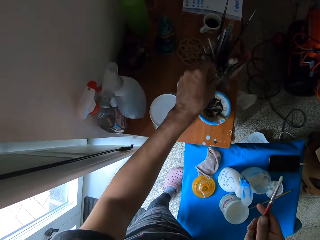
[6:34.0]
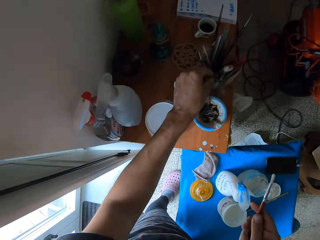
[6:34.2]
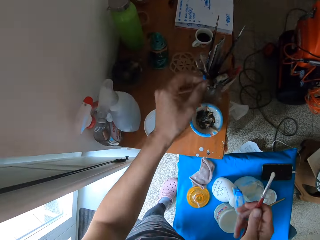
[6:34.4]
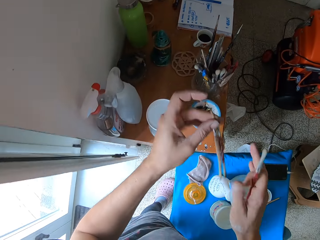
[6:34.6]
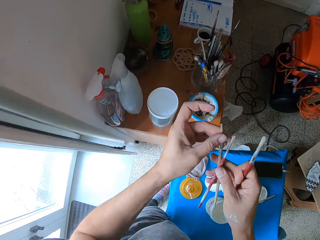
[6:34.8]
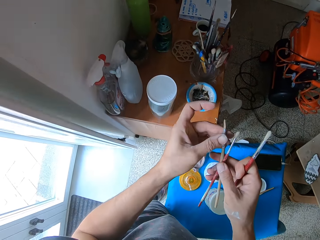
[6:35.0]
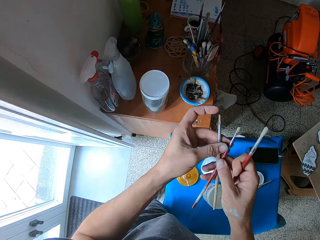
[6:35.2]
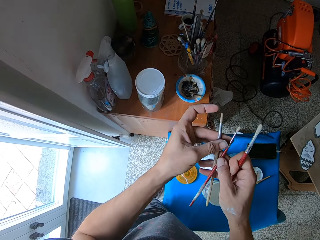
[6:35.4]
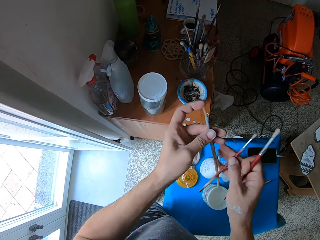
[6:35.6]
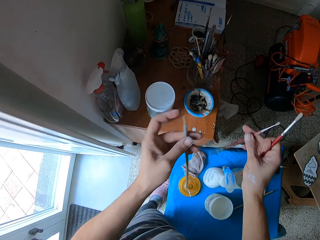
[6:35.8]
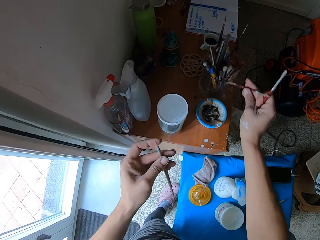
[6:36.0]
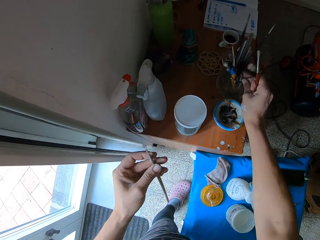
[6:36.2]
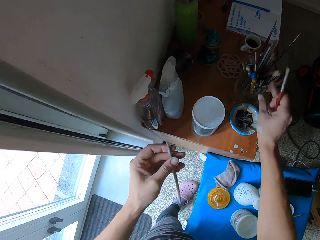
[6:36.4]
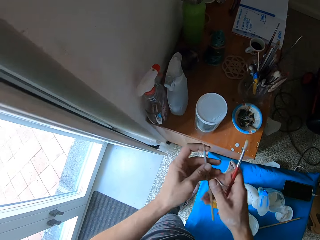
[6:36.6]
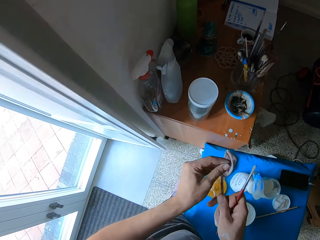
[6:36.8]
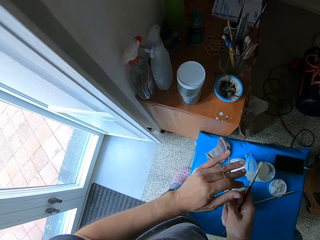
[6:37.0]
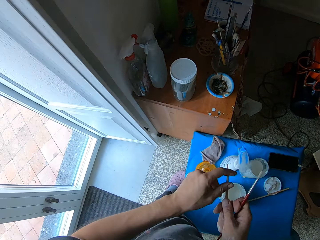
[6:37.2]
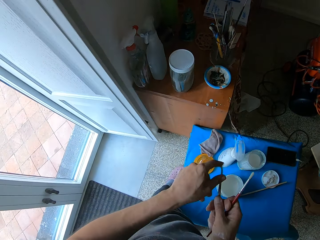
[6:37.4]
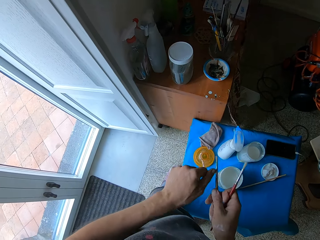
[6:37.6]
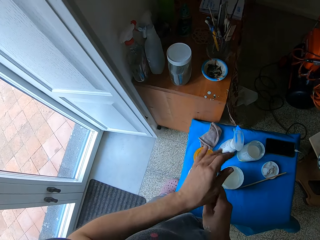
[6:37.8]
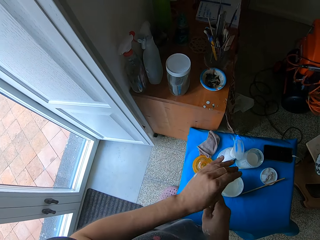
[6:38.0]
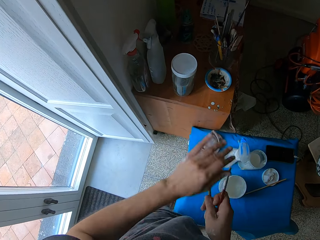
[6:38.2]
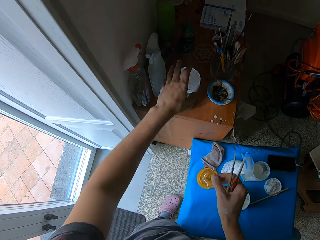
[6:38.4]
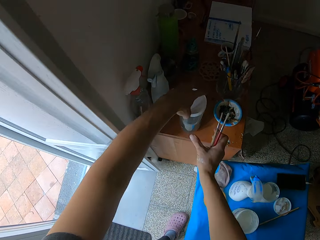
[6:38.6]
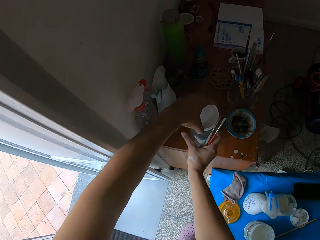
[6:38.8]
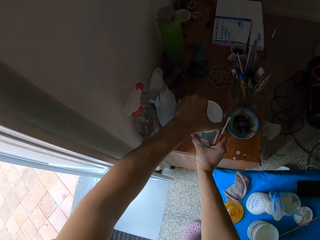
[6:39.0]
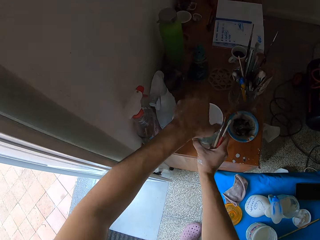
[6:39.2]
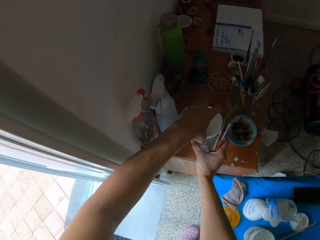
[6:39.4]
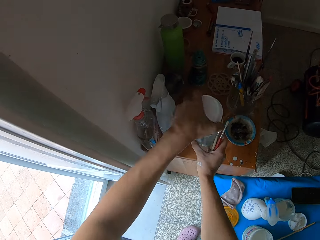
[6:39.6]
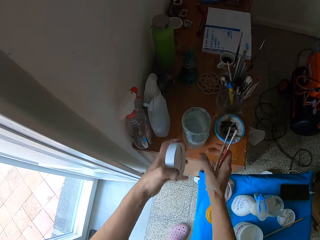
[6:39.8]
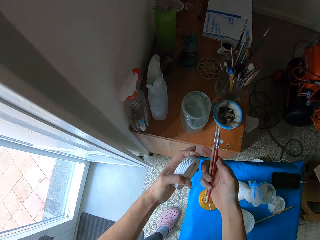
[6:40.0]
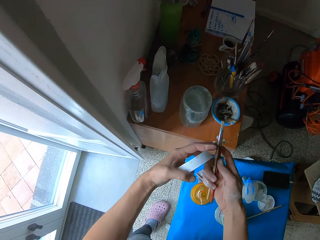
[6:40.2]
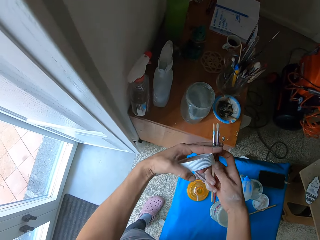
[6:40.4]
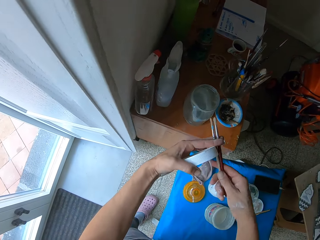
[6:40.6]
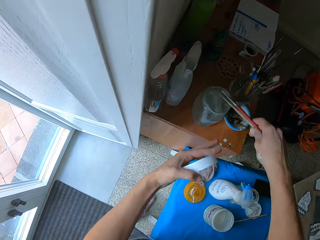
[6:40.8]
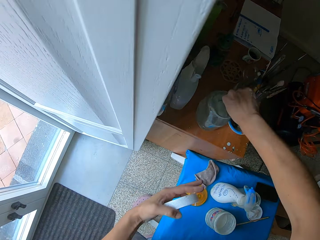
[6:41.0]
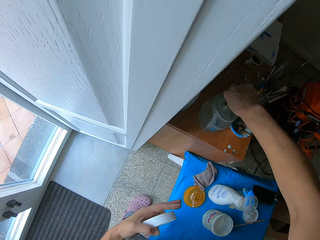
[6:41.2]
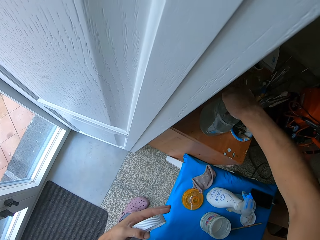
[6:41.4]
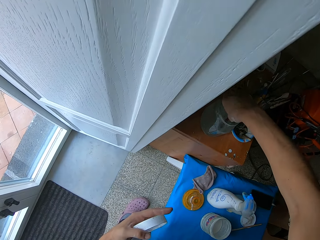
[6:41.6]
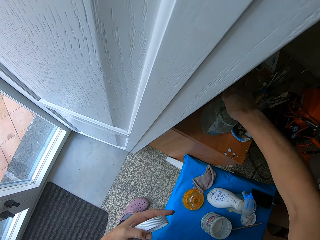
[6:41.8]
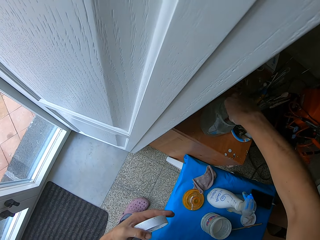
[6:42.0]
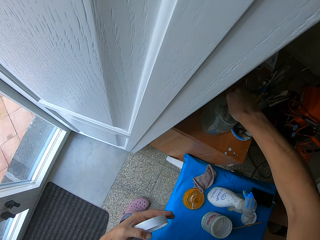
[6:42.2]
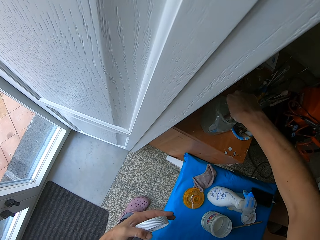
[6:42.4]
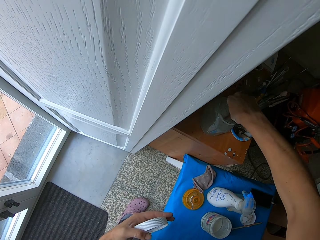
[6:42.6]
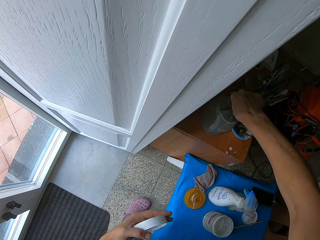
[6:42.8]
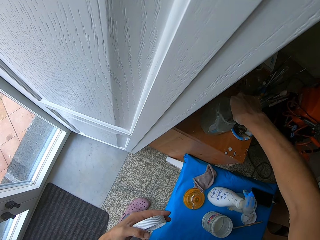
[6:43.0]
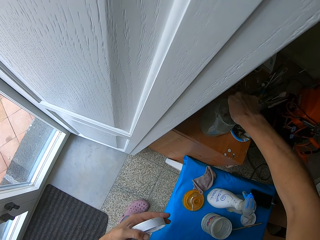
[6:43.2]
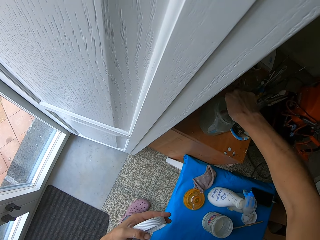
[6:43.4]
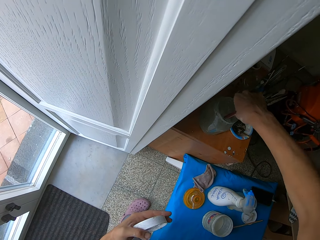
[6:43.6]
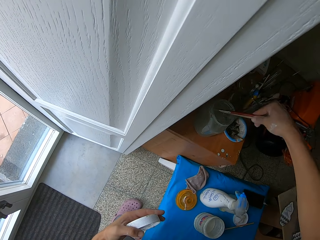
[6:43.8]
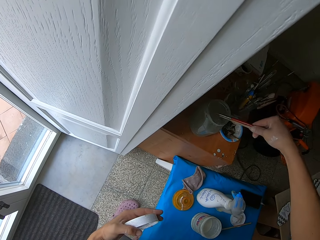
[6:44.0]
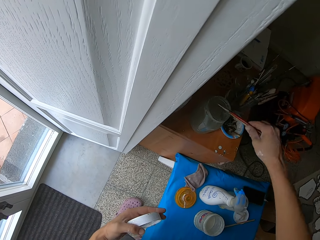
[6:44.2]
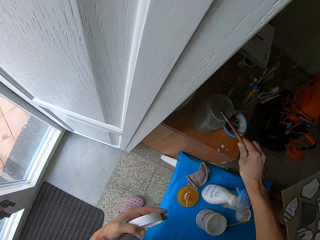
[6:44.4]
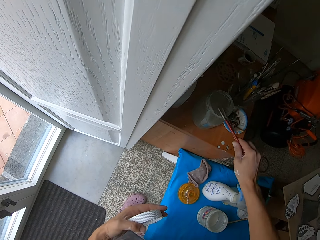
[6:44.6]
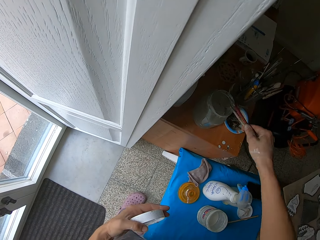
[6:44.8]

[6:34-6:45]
The camera wearer picks up paint brushes from the glass container on the cabinet with her left hand. She drops the paint brush in her right hand in the glass container on the cabinet. She passes a paint brush from her left hand to her right hand. She cleans the paint brush in her right hand with her left hand. She puts her left hand on the cover of a glass jar of chemical on the cabinet. She opens the glass jar of chemical on the cabinet with her left hand. She clips the paint brushes in her right hand with her left index and middle finger. She dips the brushes in her right hand in the glass jar of chemical on the cabinet.

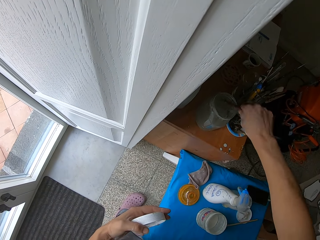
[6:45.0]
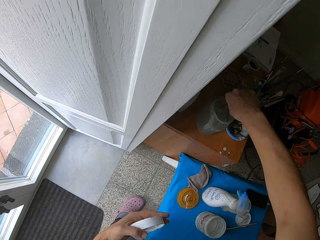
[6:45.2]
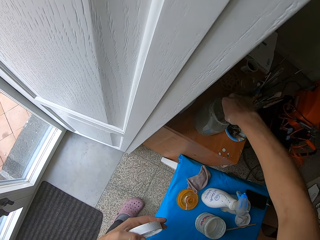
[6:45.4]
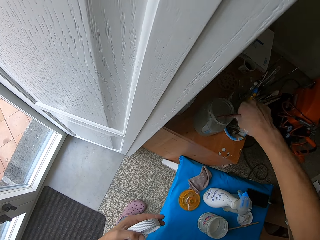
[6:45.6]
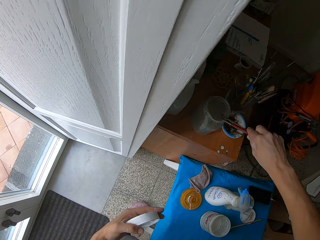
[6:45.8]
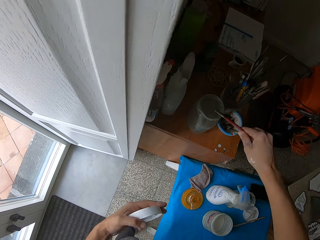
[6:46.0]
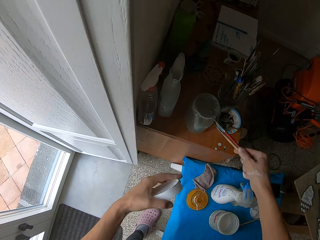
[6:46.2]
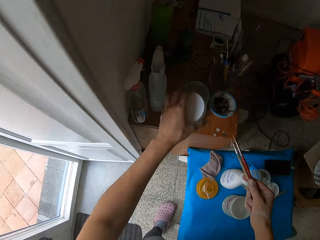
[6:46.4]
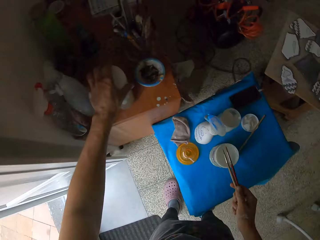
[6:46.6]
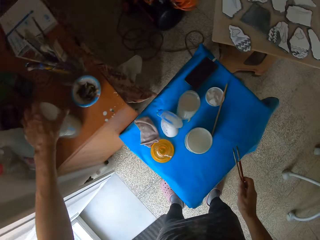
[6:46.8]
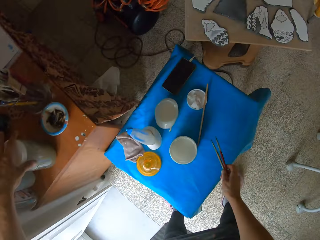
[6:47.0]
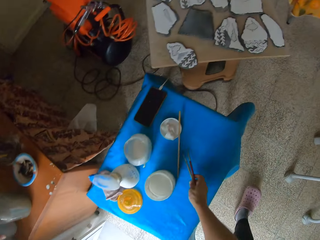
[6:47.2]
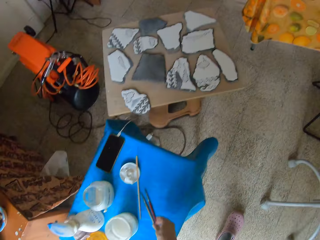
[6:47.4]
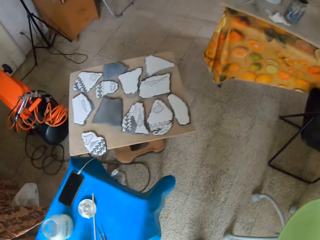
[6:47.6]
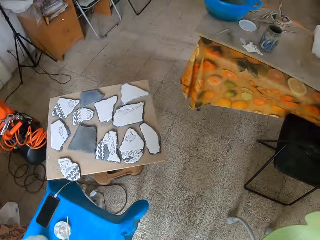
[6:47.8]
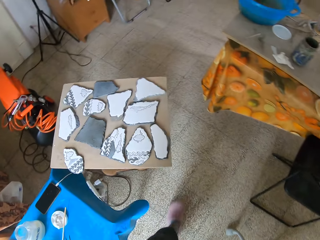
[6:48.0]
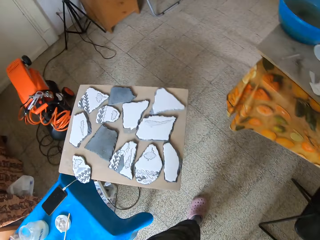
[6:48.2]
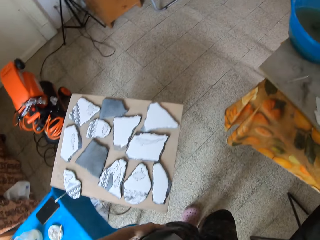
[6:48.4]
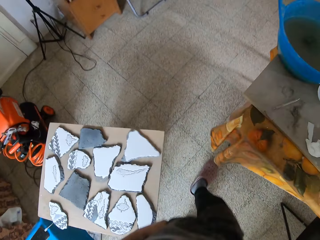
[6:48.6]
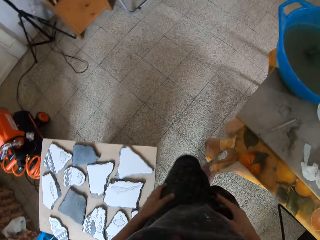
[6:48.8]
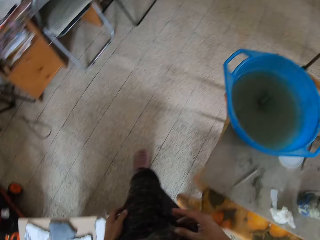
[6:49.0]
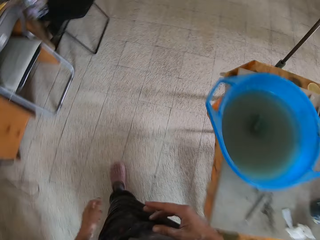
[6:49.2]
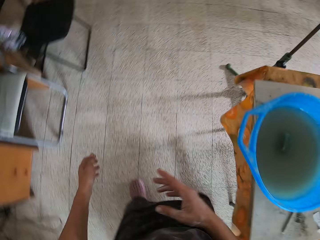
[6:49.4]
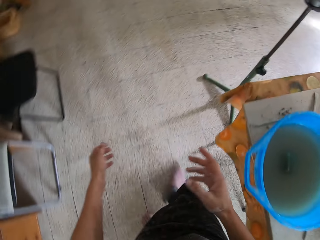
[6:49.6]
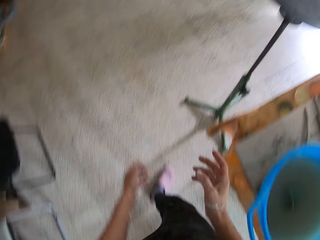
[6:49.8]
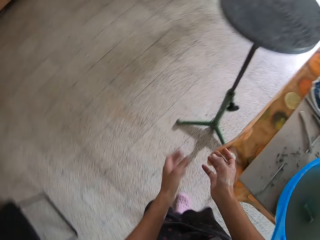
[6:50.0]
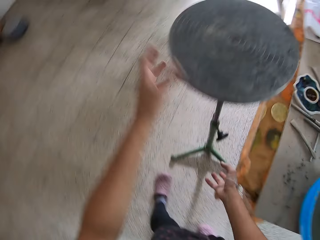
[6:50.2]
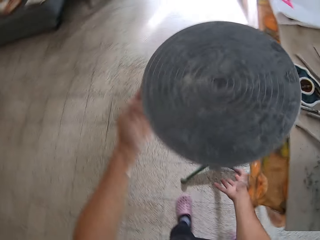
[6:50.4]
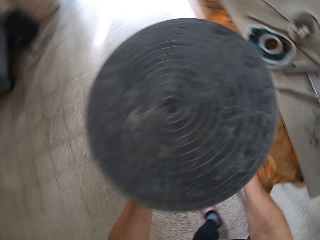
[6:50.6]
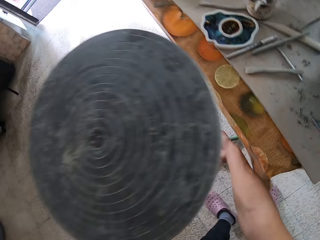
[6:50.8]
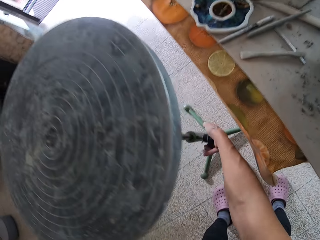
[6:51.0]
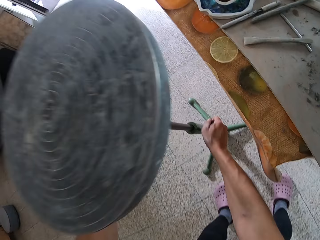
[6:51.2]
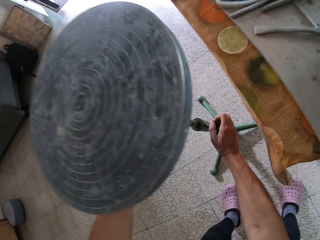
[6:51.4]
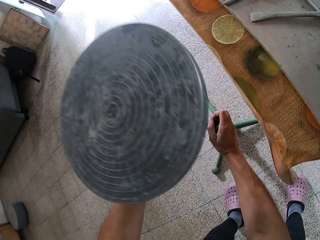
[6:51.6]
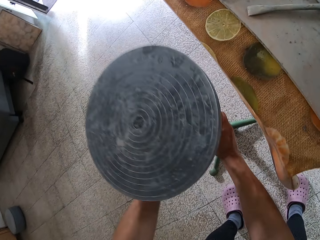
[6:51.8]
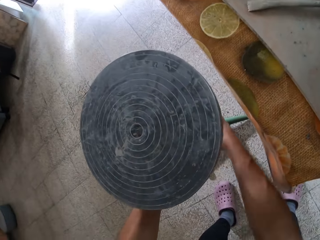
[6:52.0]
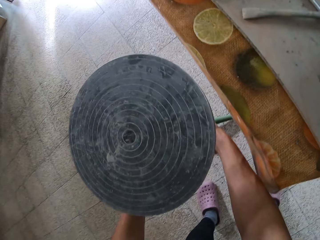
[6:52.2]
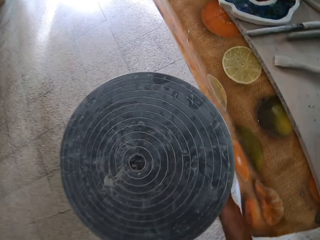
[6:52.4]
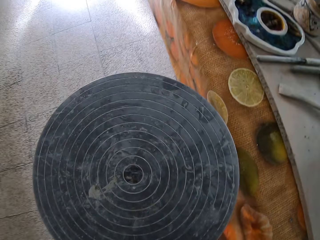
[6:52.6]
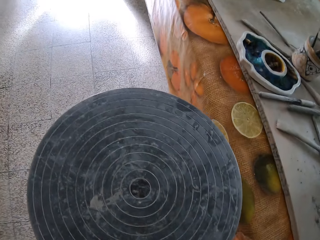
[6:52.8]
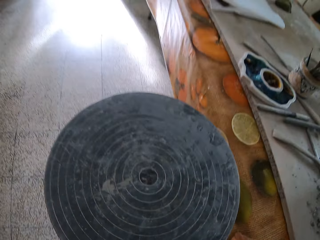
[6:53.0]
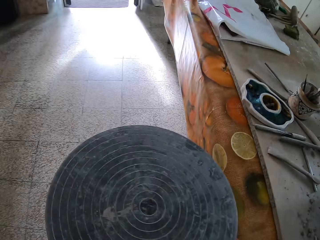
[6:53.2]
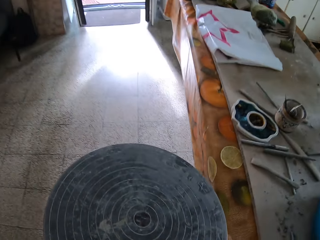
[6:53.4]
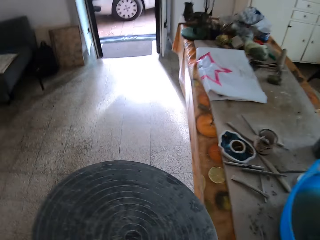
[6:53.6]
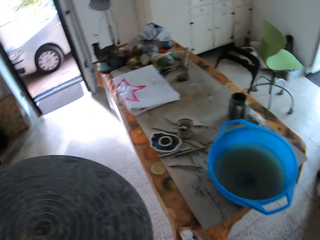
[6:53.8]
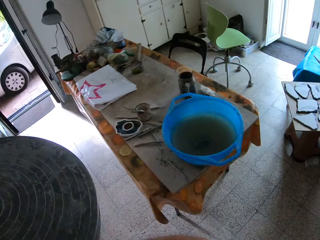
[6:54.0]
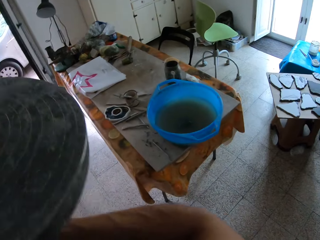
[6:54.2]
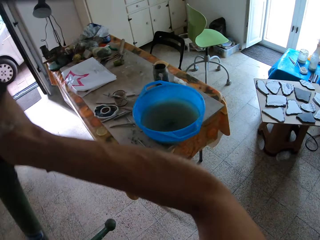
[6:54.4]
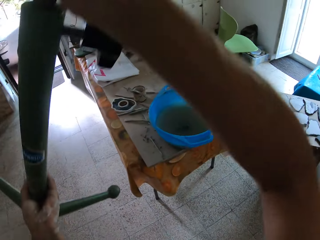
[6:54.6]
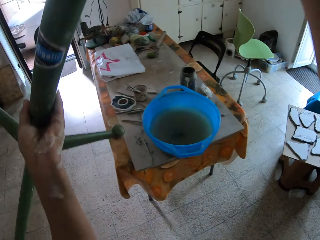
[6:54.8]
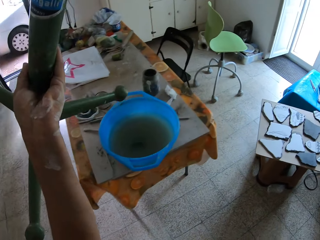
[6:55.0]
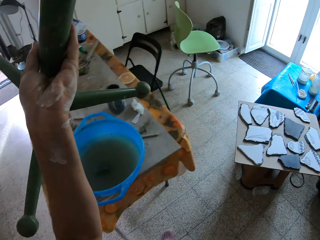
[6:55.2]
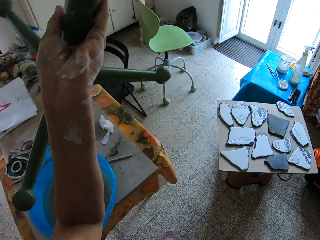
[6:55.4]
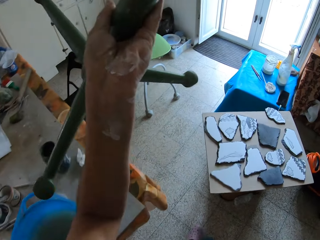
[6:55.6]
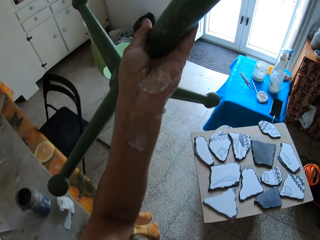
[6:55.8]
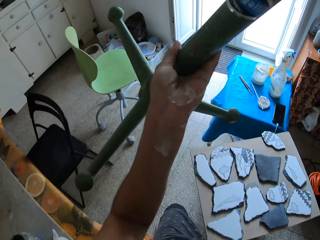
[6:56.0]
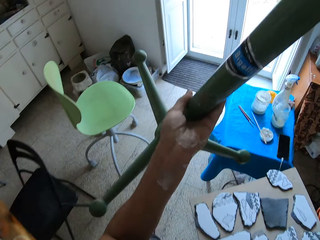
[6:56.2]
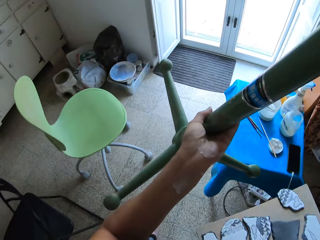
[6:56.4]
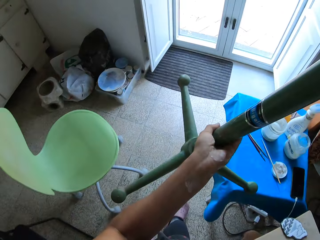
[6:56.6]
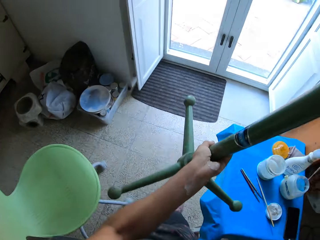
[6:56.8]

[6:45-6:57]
The camera wearer scrapes off paint from the paint brush in her right hand into the opened glass jar of chemical on the cabinet. She covers the opened glass jar of chemical on the cabinet with the cover in her left hand. She drops the paint brushes in her right hand on the stool. She adjusts the length of the pottery wheel with her hands. She carries the stand. She picks up the pottery wheel with her hands.
